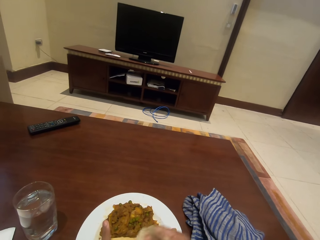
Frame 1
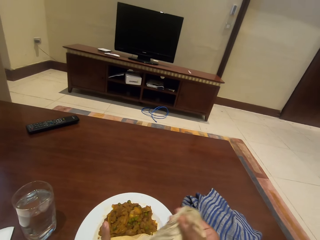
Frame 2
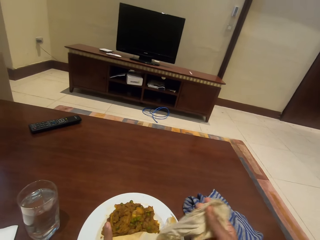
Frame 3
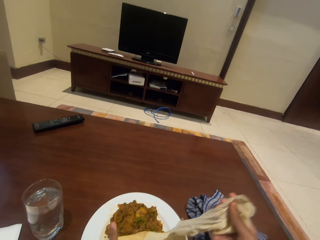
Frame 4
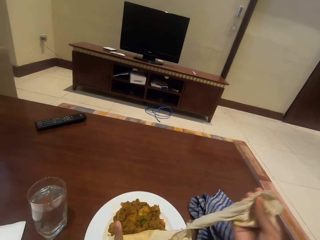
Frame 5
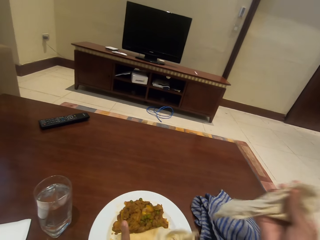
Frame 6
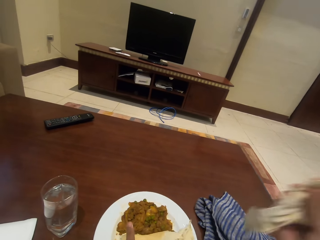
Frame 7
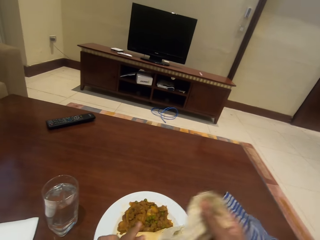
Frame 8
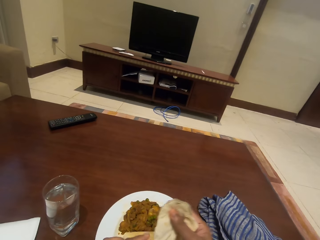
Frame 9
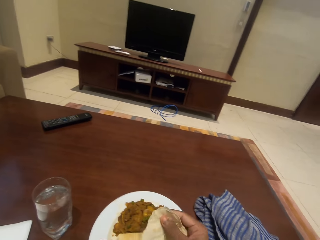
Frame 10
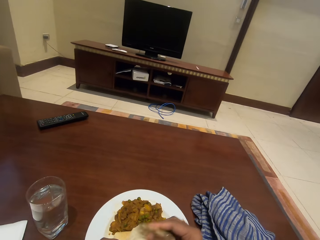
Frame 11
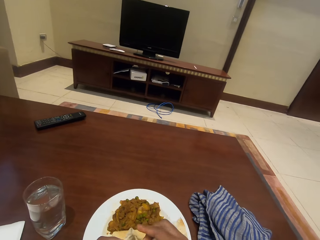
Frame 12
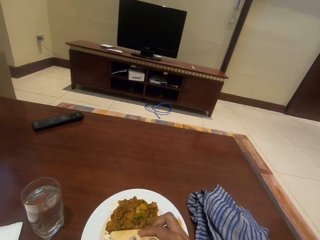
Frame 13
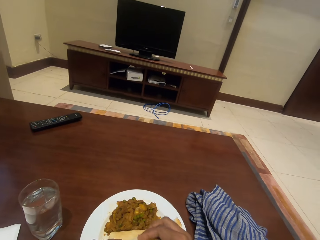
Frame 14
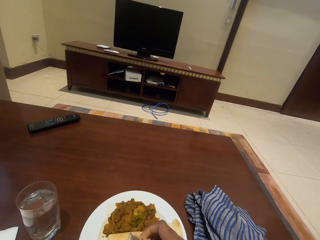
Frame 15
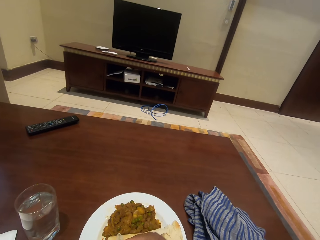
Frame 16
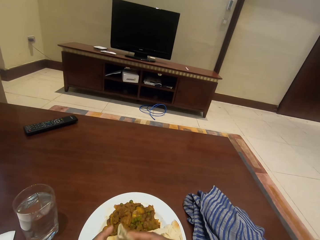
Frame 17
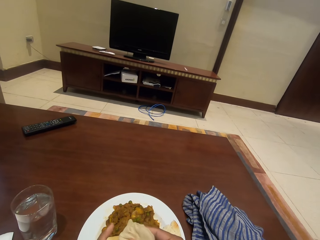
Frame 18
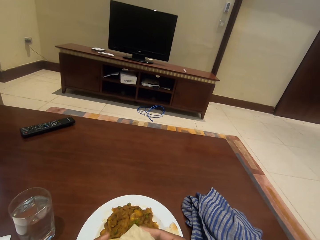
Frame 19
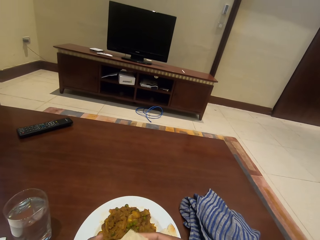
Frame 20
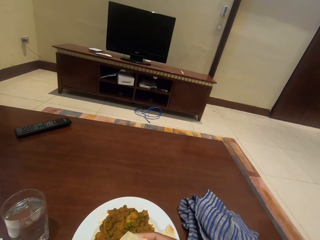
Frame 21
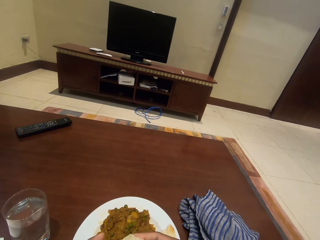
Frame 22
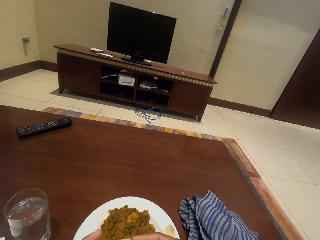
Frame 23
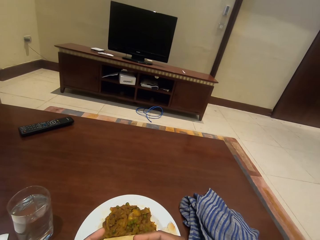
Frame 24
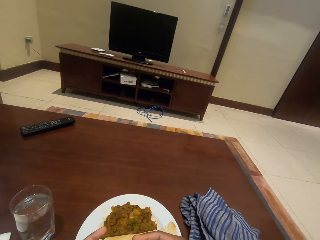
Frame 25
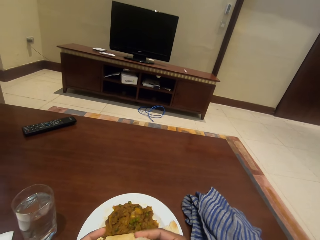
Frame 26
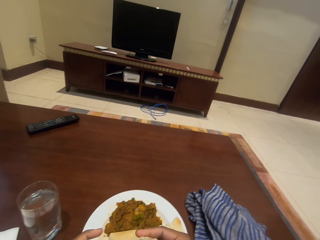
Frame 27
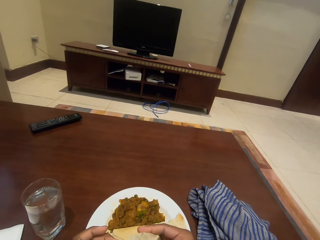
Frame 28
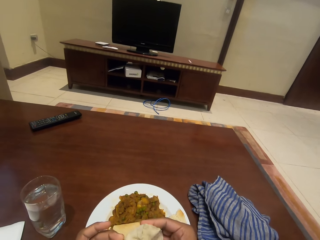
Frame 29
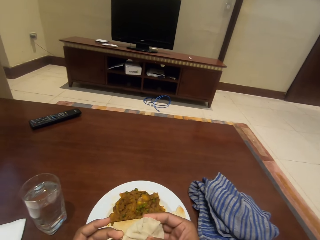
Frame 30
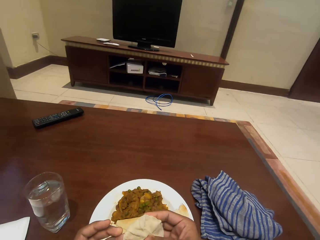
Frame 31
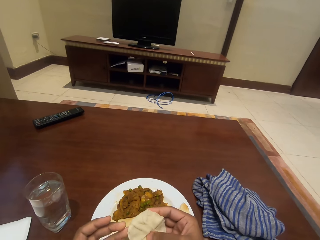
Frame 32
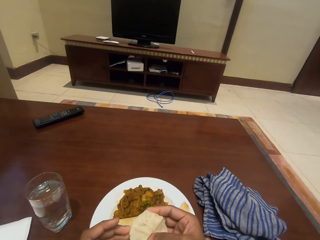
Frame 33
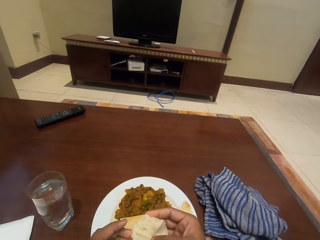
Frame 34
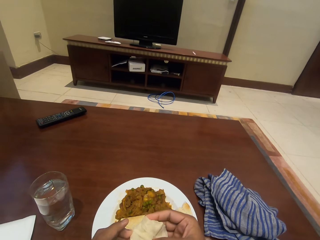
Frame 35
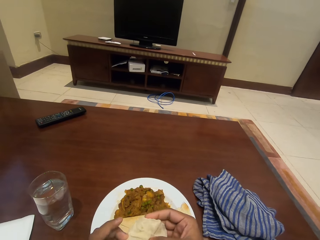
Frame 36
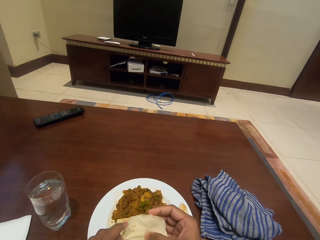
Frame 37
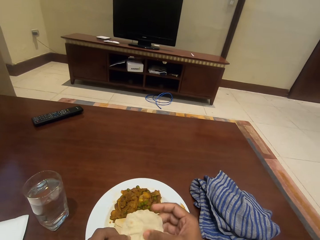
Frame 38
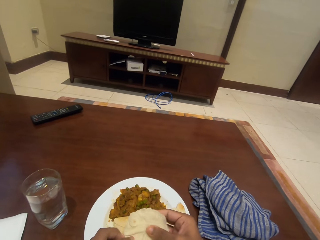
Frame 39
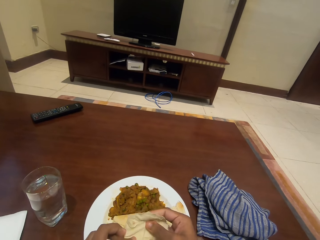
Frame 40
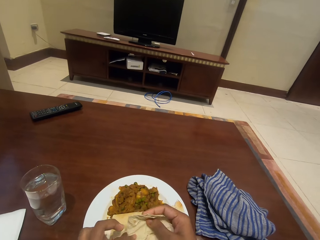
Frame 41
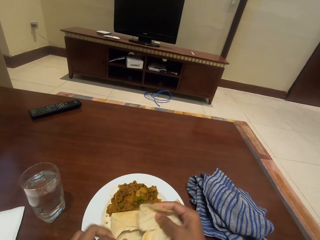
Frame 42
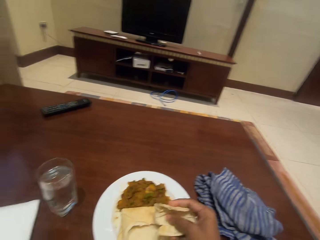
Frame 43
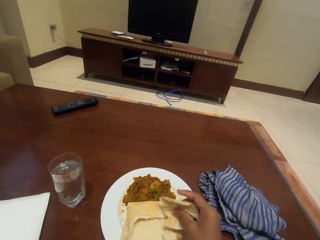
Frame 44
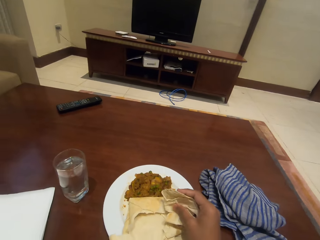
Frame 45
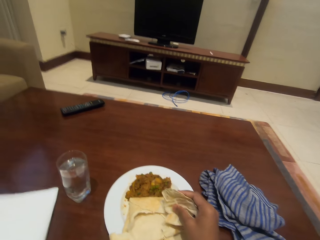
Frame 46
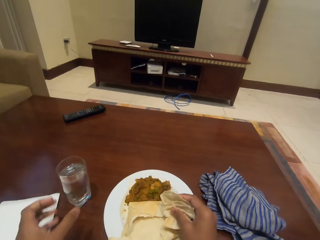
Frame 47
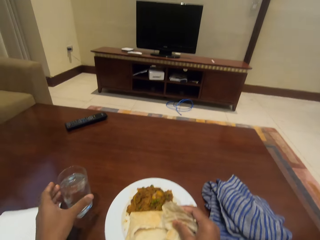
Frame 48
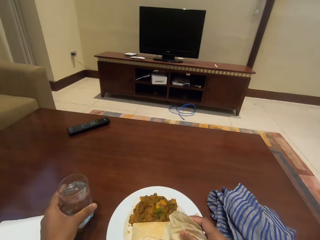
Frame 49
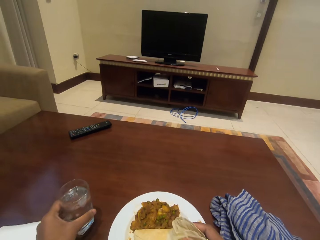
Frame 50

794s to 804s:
The camera wearer folds the chapatti.

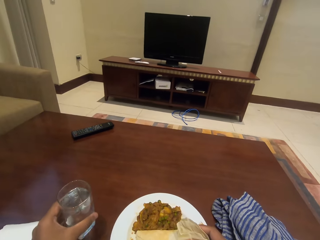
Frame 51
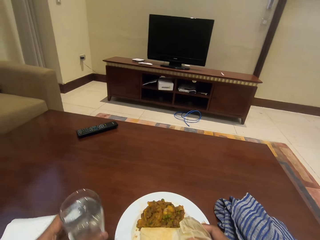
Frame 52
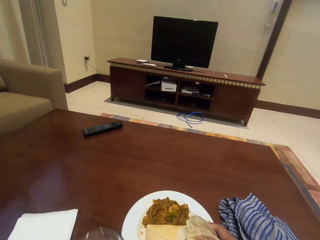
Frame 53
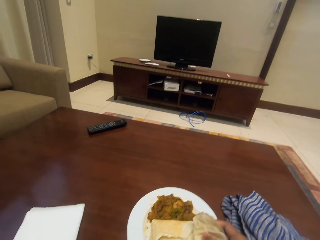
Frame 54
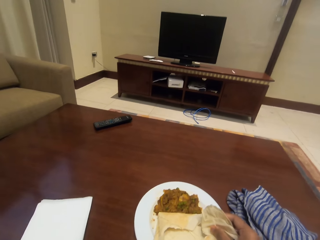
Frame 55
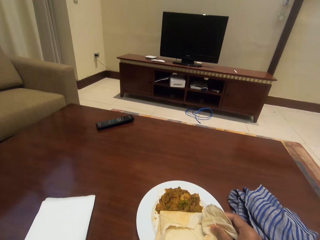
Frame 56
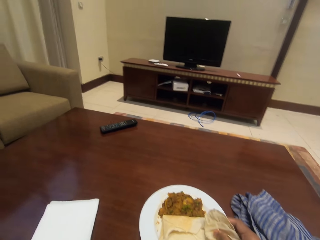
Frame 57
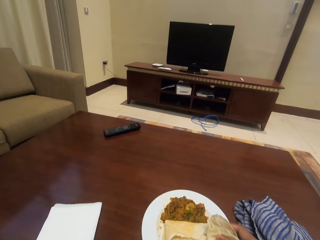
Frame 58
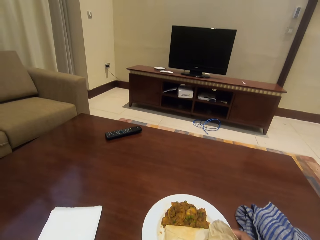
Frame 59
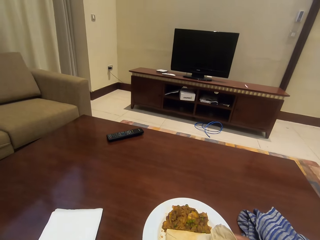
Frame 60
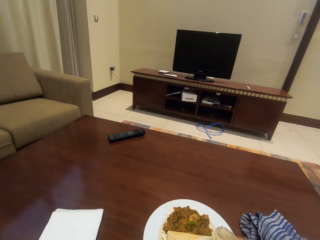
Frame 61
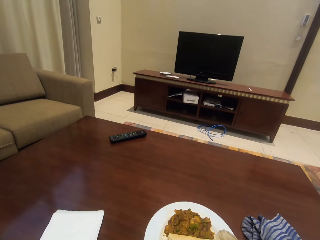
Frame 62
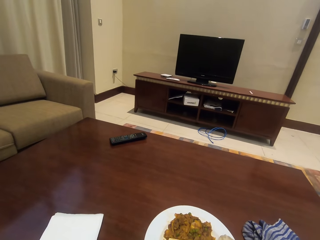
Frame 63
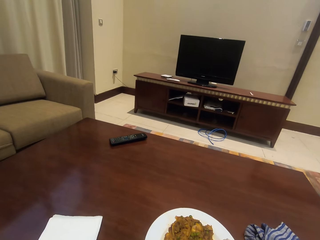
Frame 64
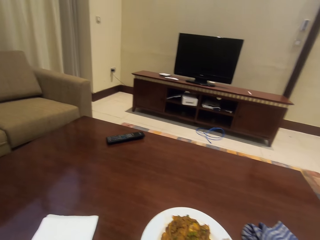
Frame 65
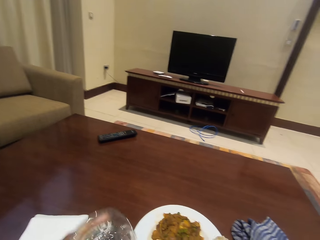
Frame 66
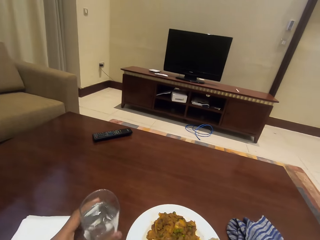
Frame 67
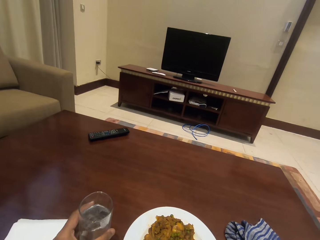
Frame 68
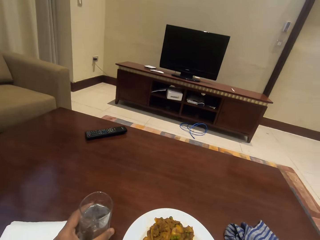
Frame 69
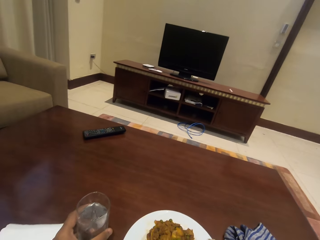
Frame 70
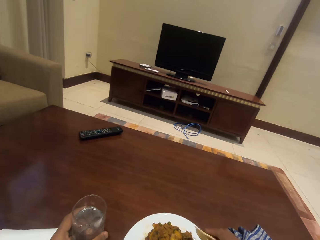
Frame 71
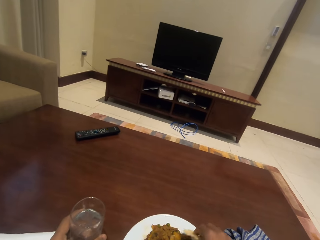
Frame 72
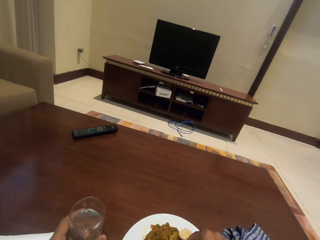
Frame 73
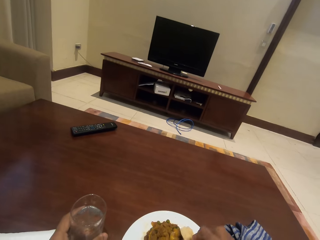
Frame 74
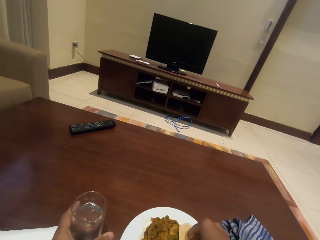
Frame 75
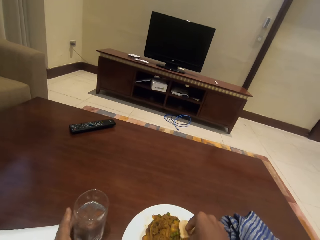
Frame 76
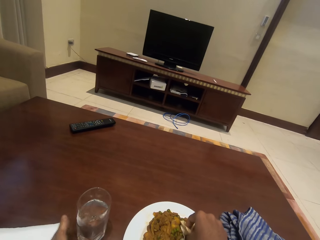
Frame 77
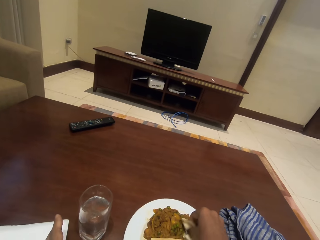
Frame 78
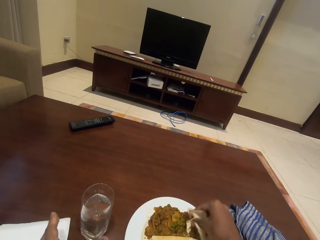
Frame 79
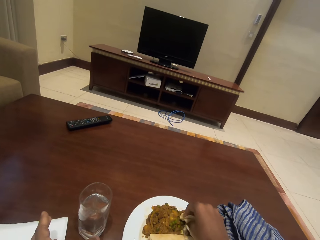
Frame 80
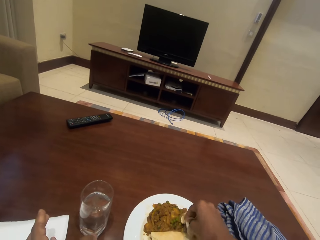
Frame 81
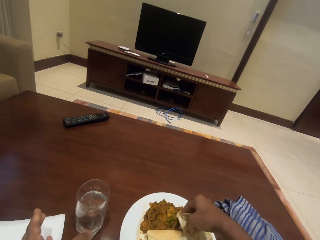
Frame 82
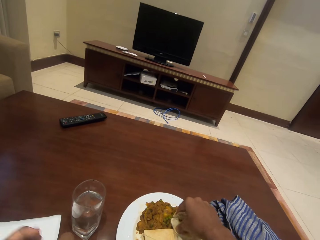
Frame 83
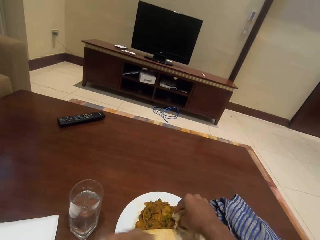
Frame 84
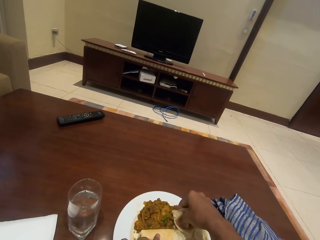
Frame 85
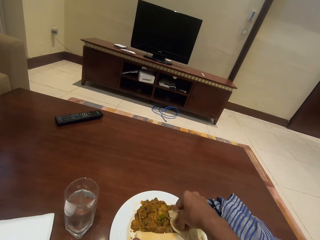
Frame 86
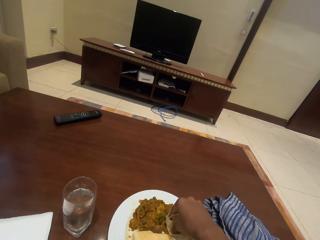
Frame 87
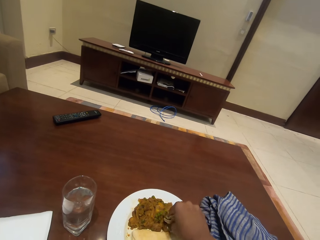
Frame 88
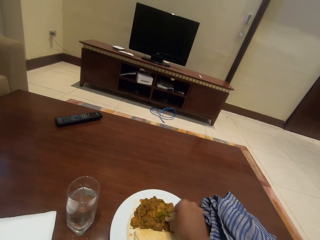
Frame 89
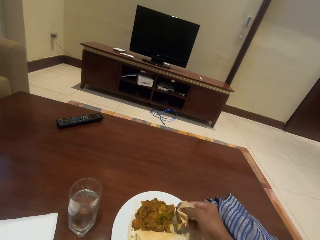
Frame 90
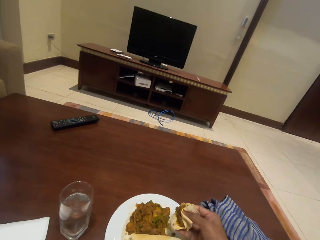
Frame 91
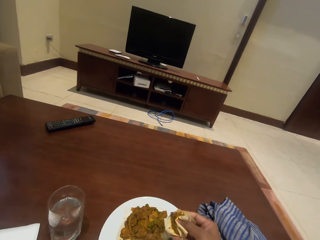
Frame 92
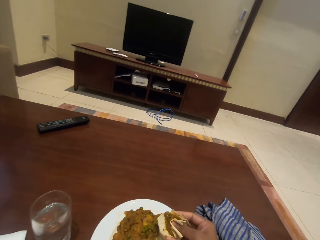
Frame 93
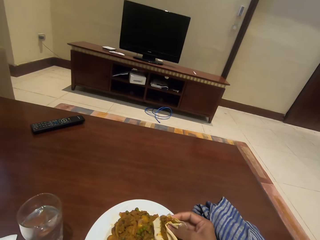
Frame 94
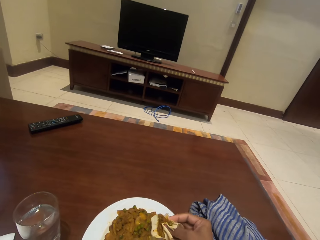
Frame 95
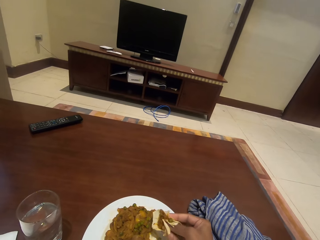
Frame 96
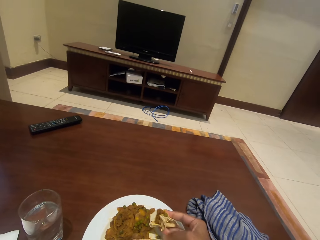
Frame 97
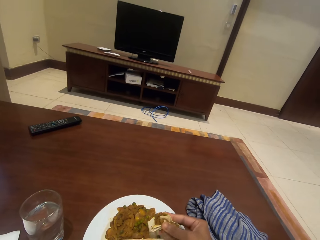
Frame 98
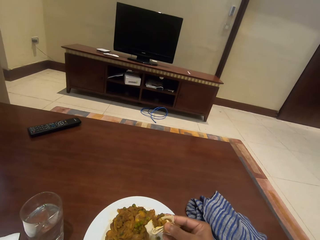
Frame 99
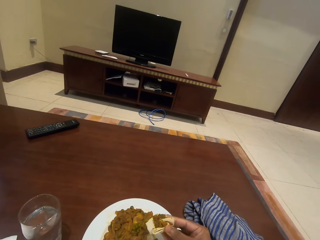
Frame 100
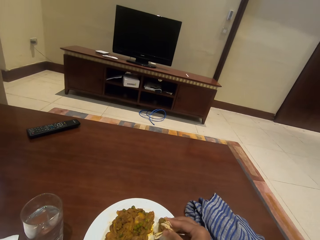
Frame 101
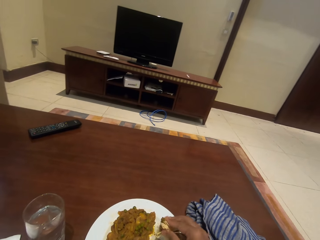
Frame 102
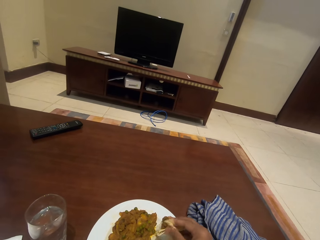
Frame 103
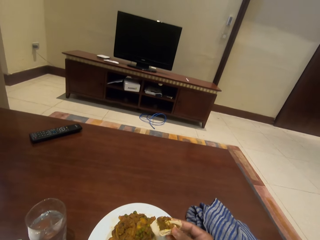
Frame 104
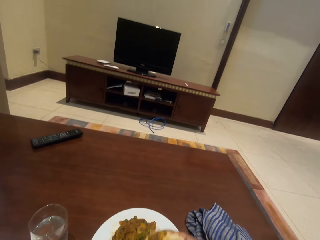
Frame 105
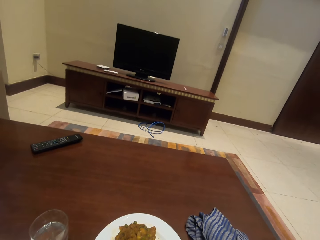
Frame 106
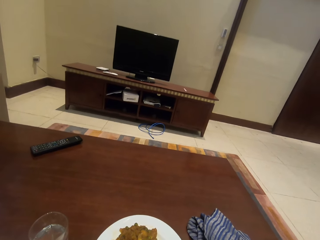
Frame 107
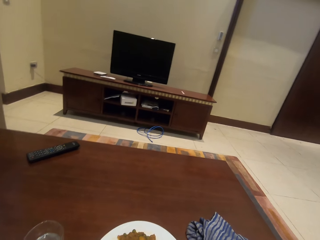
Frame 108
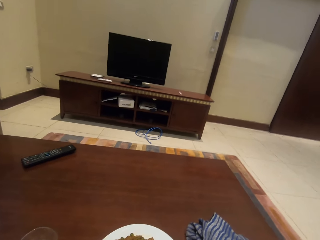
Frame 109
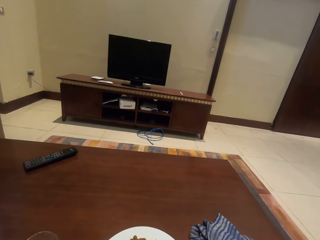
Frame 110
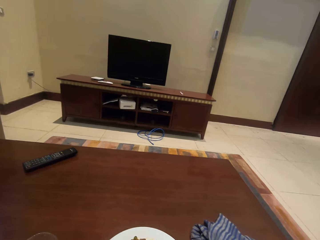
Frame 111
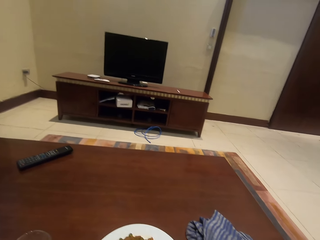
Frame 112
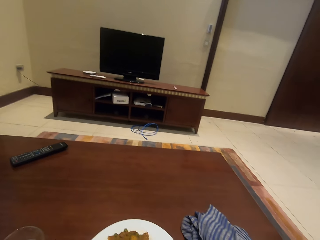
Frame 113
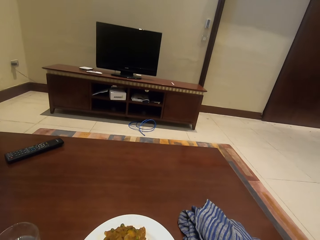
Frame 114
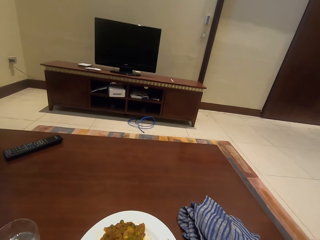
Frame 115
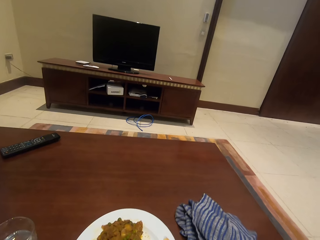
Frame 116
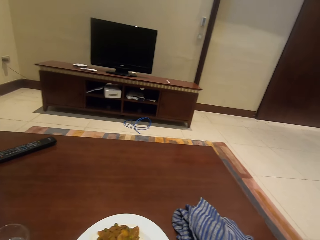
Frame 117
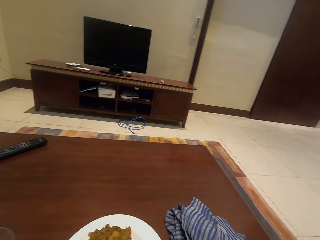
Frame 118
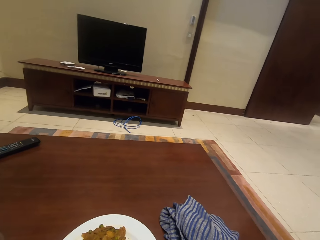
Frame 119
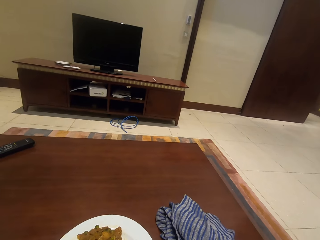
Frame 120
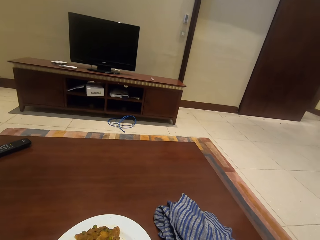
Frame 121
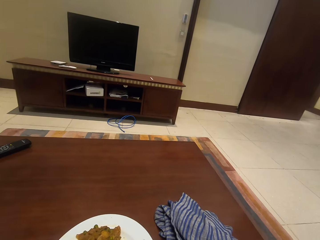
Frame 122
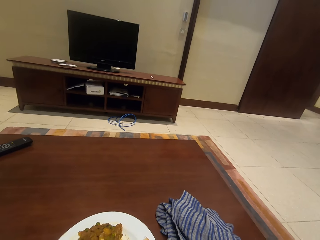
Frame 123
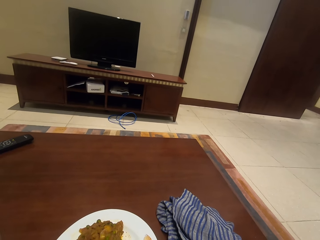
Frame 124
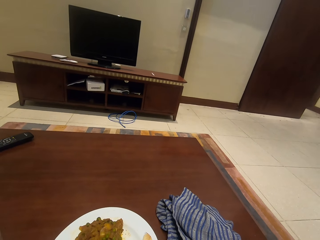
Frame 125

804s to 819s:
The camera wearer picks up a glass of water. They drink water from the glass. They put the glass on the table. They scoop stew with the chapatti. They remove a hand from the glass. They scoop food. They eat the food.
